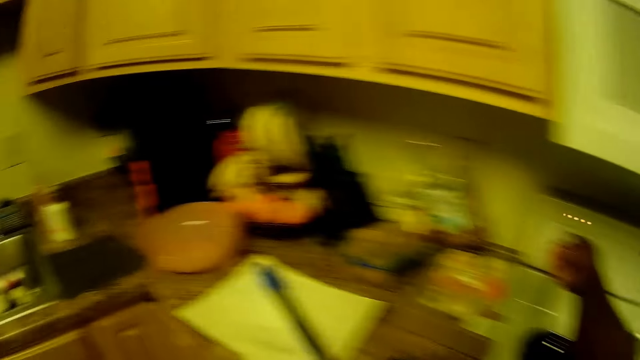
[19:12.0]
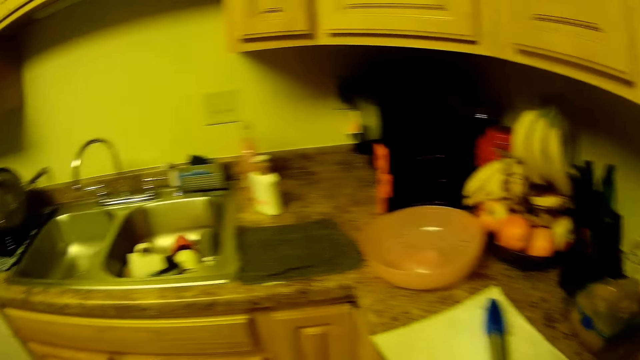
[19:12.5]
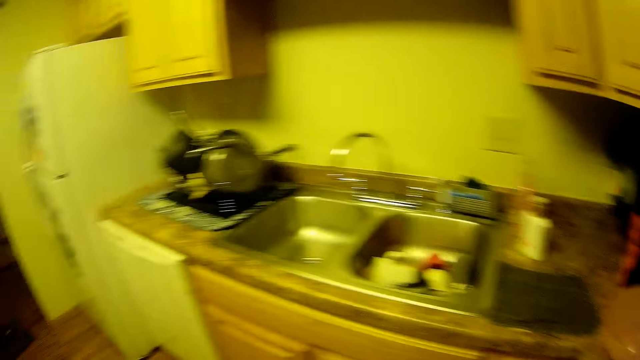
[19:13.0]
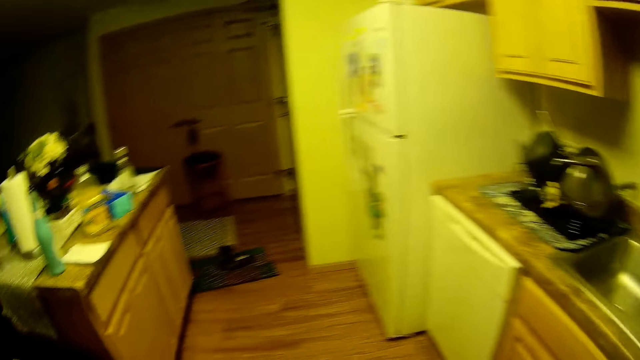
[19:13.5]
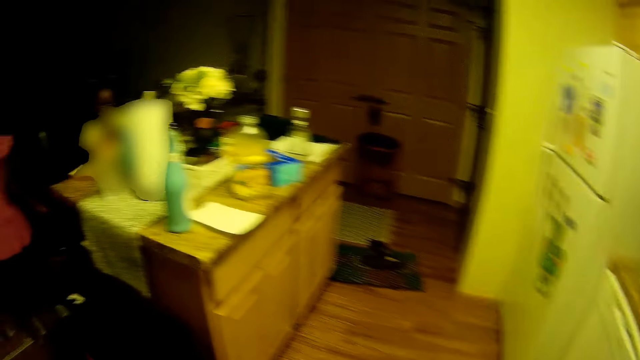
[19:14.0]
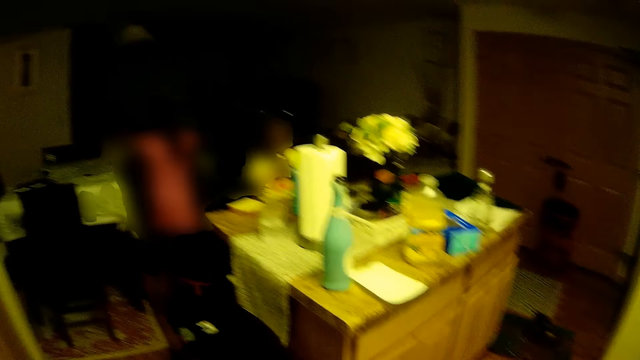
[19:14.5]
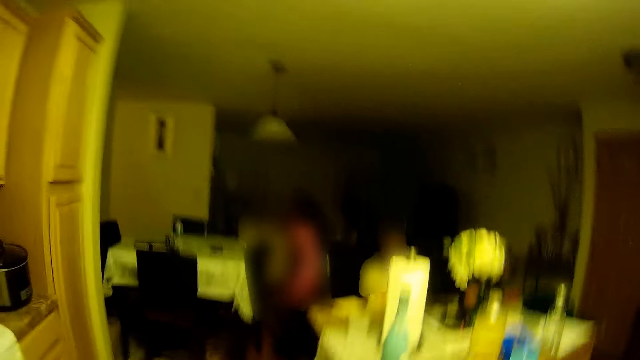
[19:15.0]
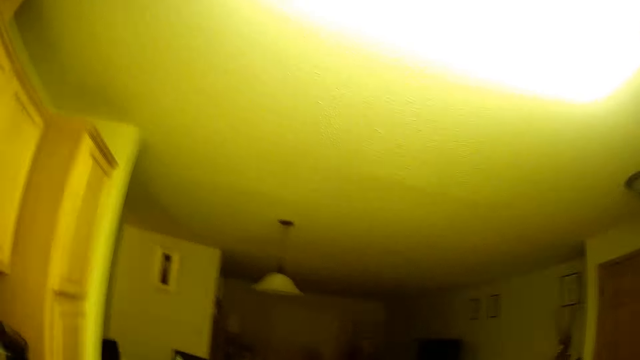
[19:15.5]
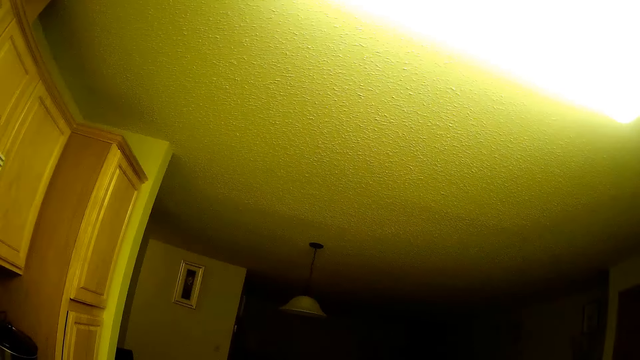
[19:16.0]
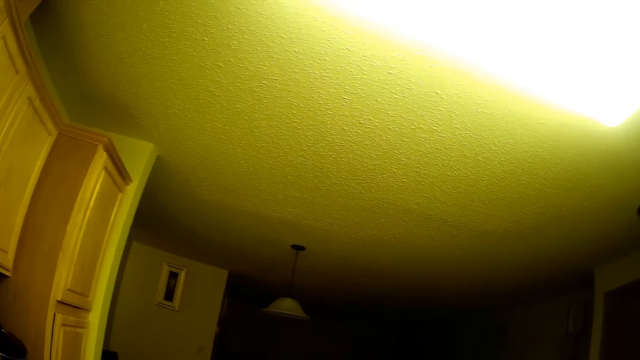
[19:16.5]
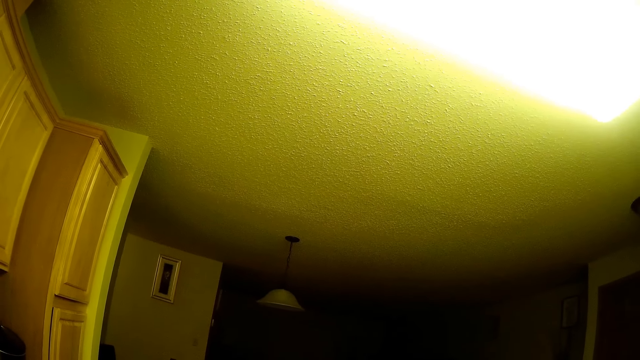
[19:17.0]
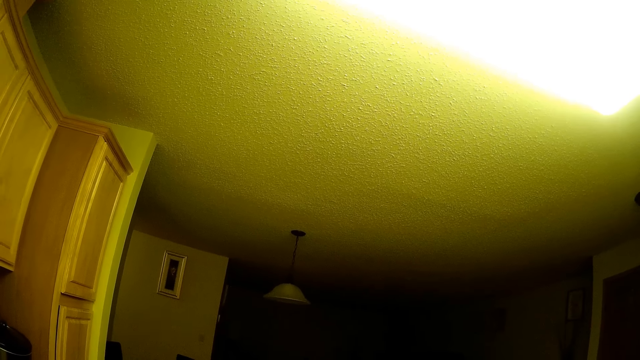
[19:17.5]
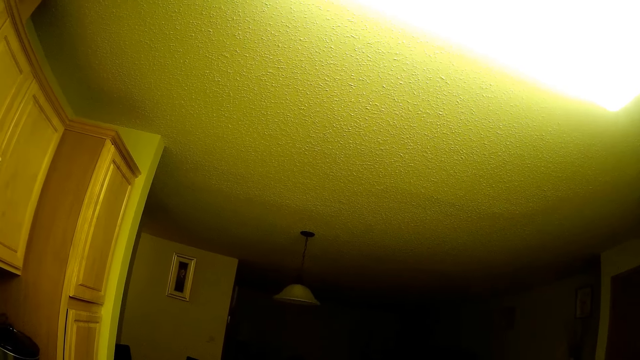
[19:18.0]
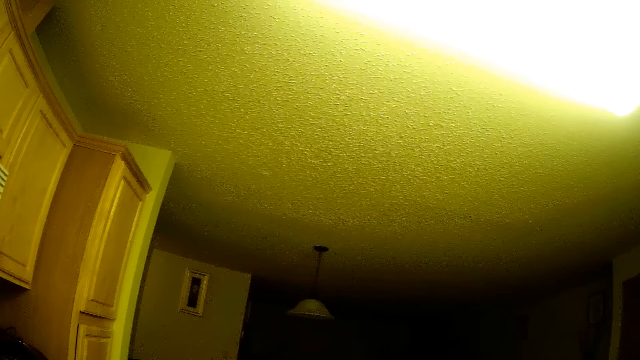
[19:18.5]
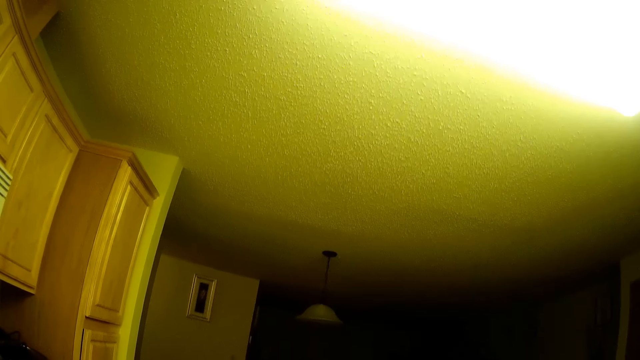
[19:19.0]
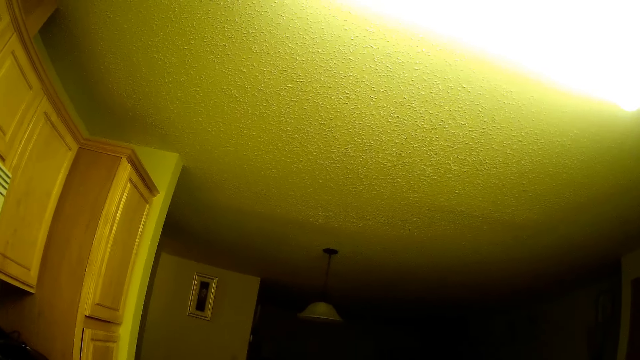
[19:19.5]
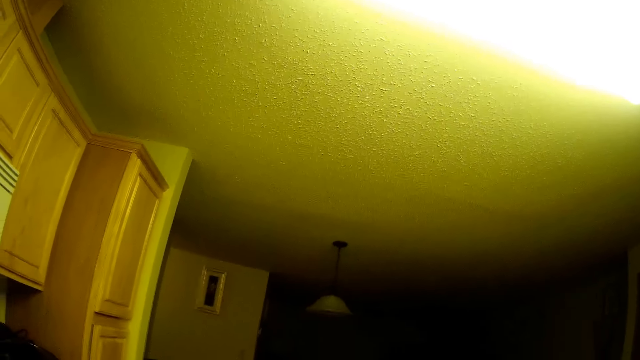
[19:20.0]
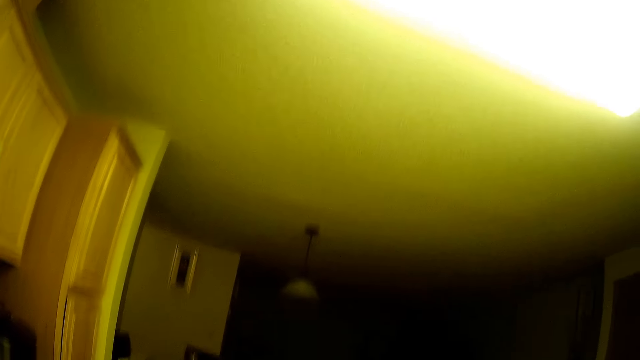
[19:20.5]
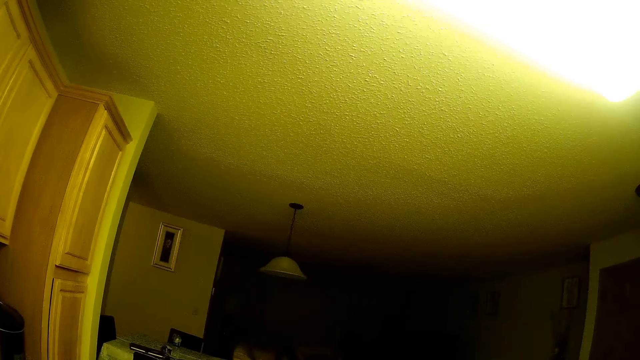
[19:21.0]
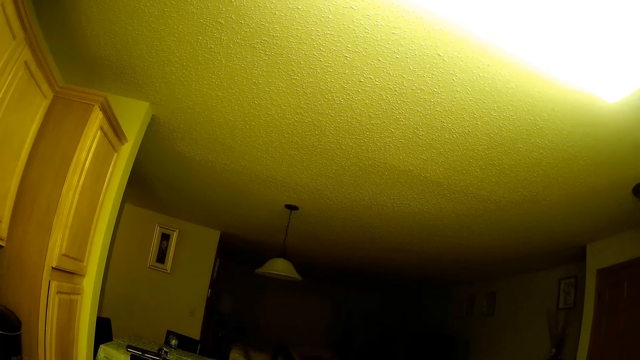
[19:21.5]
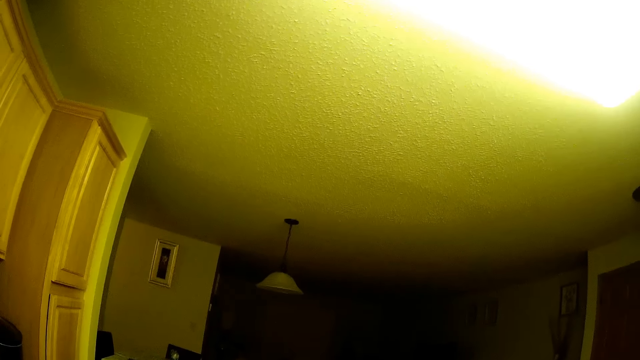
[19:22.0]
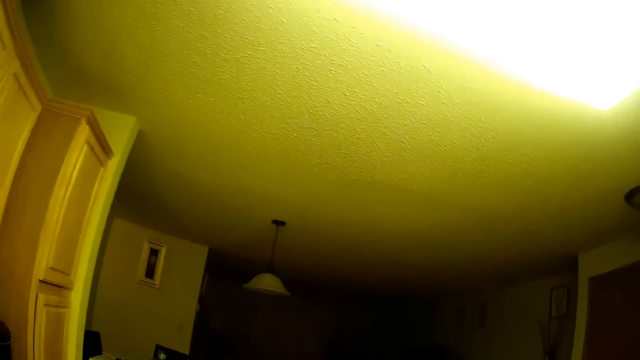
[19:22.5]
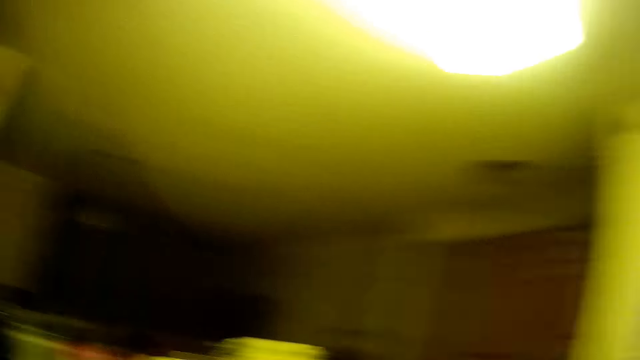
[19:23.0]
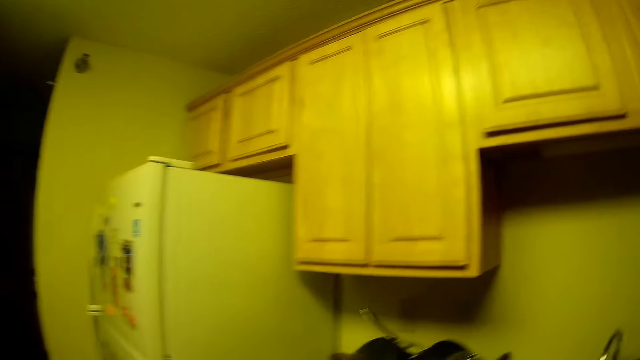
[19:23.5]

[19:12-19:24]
The camera wearer turns on the cooker. She stretches her right hand towards one of the knobs of the cooker. She looks around. She speaks to the child.

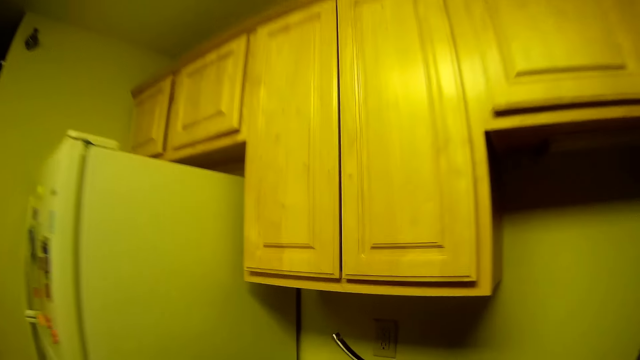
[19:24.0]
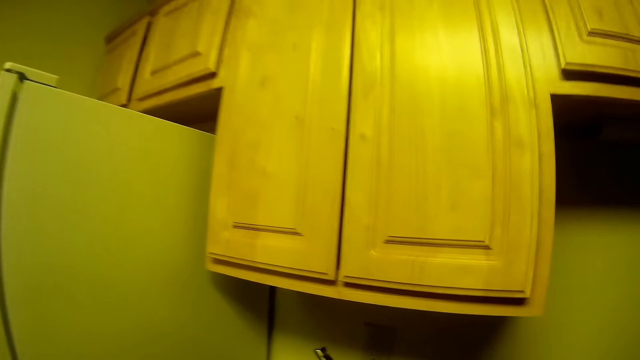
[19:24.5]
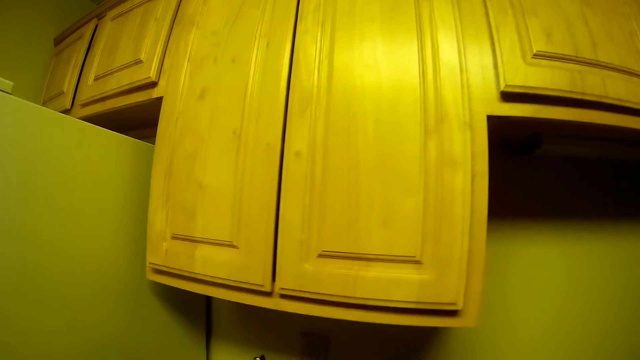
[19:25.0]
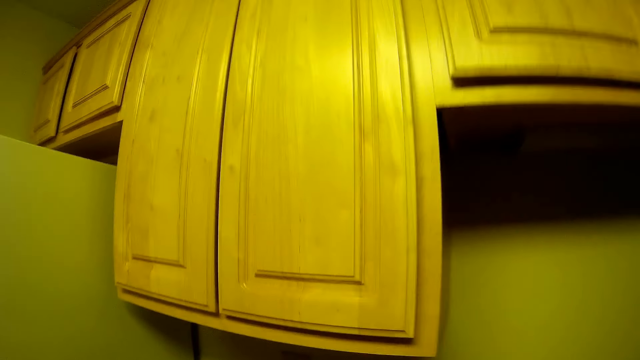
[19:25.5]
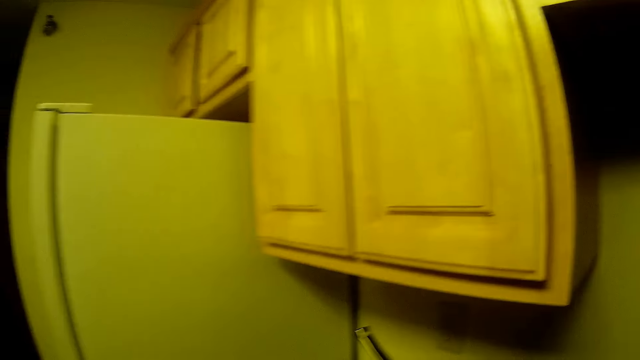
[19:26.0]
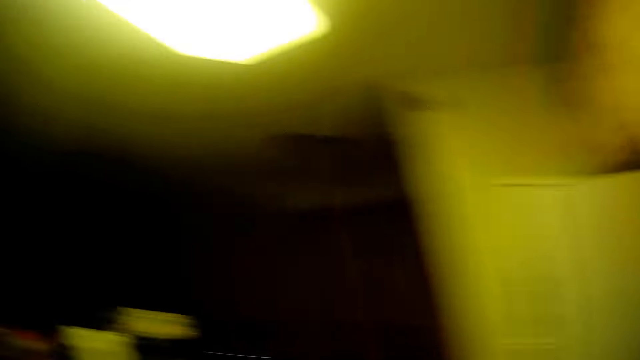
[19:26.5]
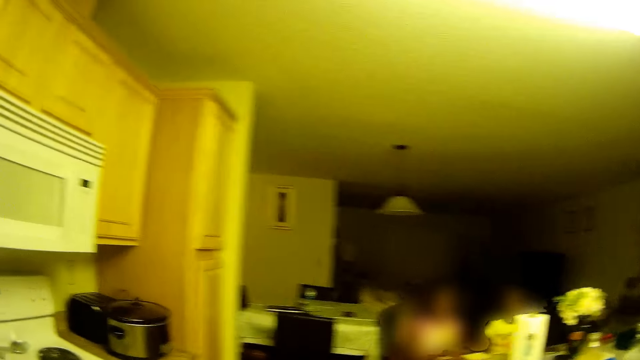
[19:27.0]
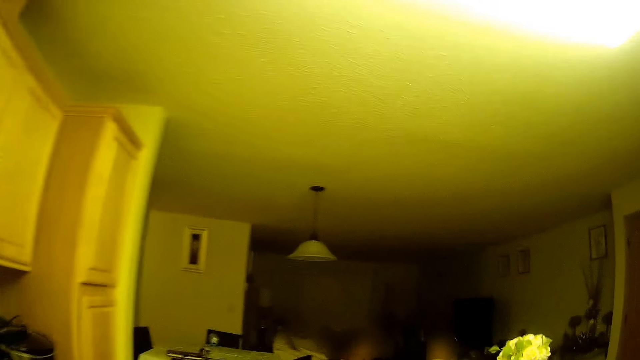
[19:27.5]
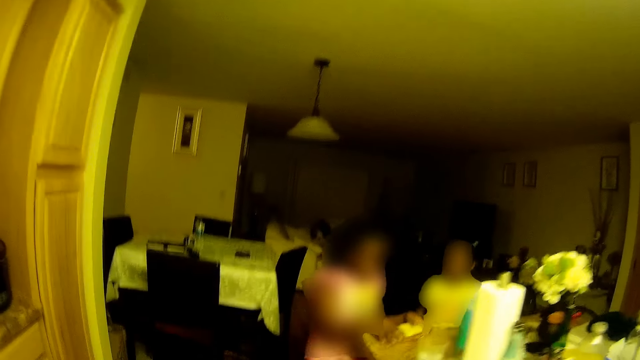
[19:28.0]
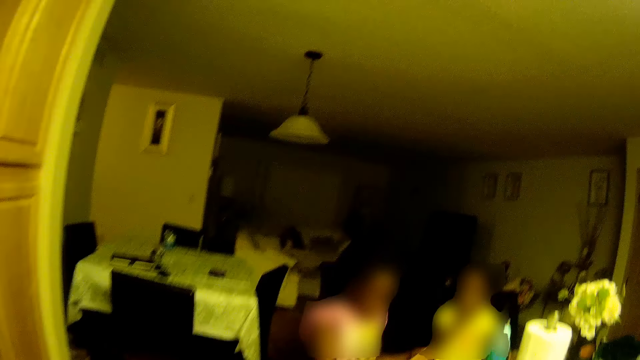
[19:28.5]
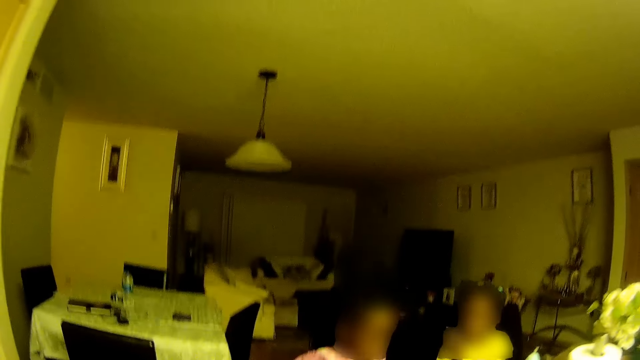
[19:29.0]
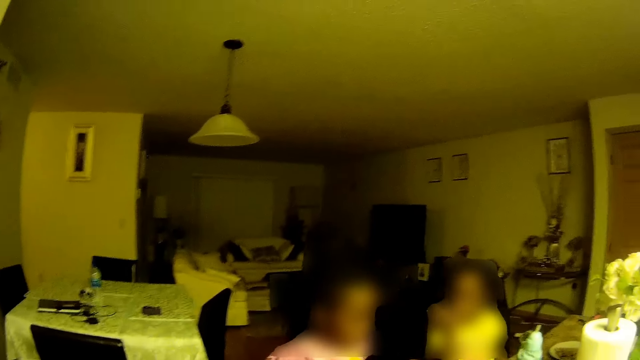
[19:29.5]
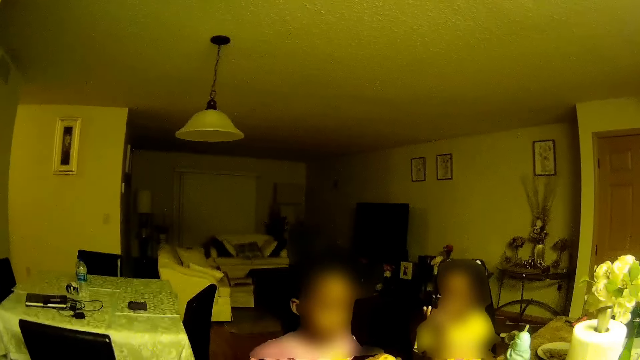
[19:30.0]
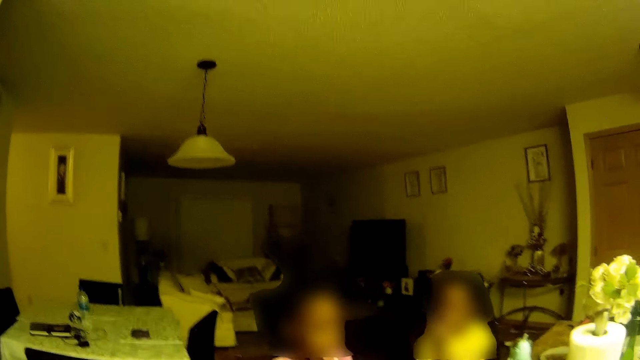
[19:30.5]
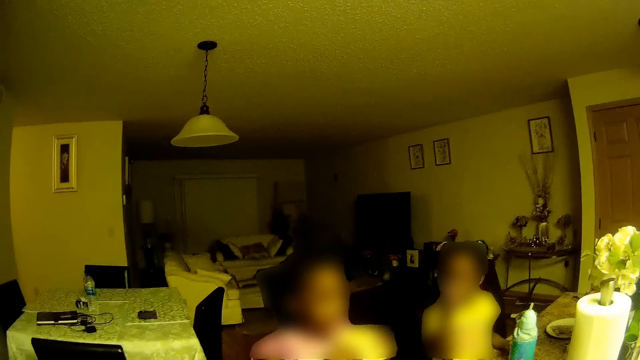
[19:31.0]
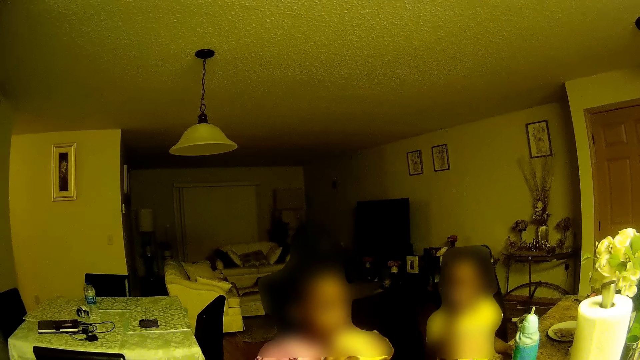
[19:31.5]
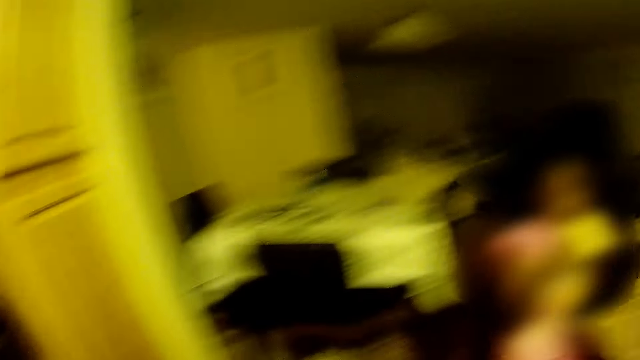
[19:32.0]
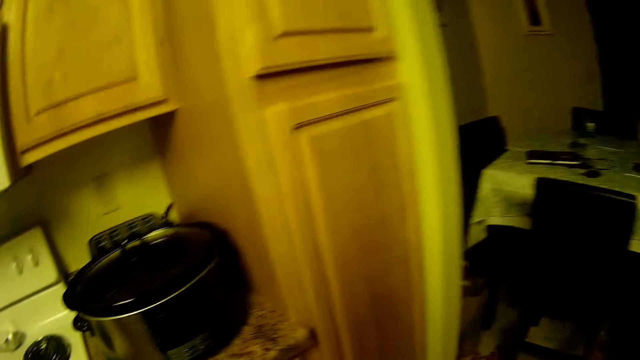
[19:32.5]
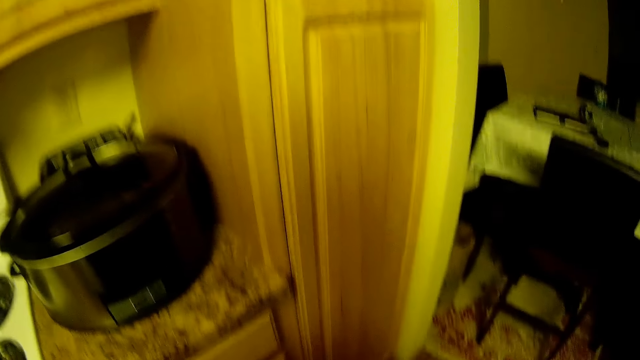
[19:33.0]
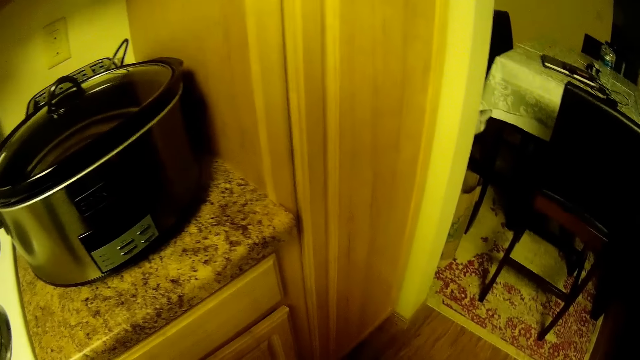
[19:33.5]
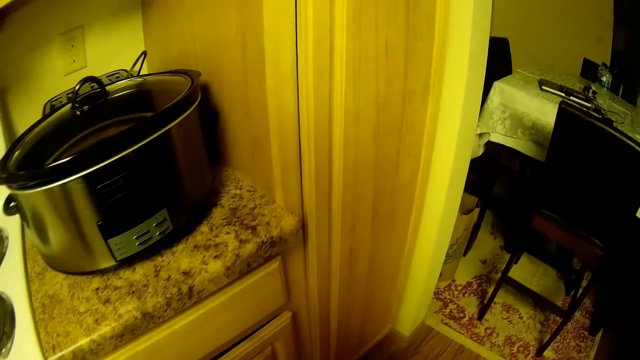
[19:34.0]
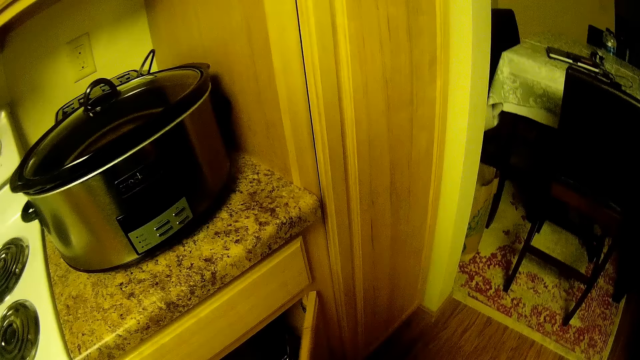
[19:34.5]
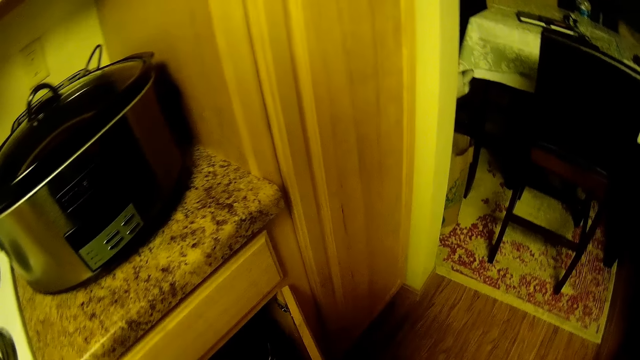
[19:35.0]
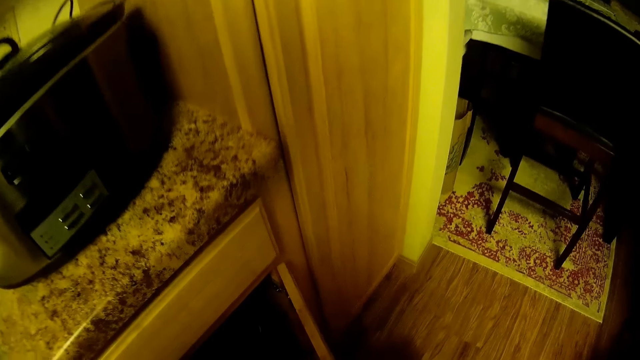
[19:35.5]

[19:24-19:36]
The camera wearer opens one of the doors of the kitchen cabinet with her right hand.
